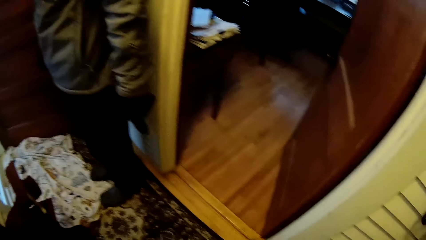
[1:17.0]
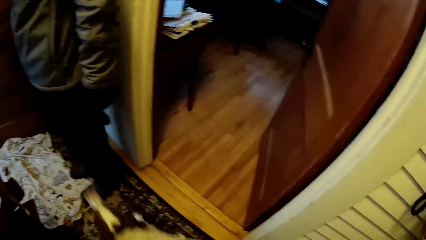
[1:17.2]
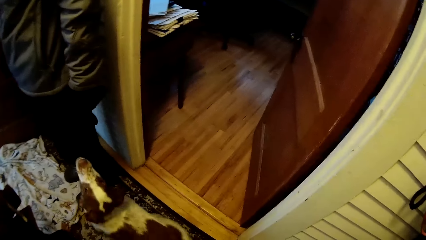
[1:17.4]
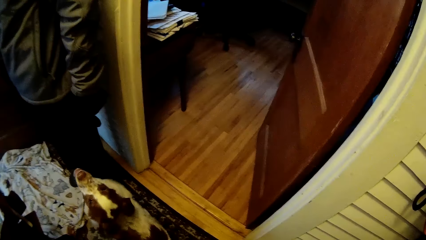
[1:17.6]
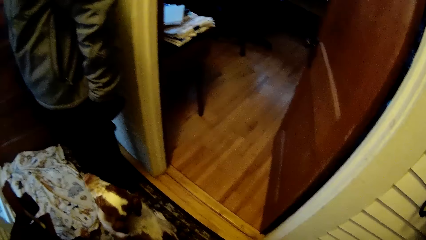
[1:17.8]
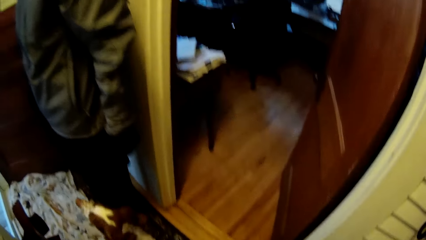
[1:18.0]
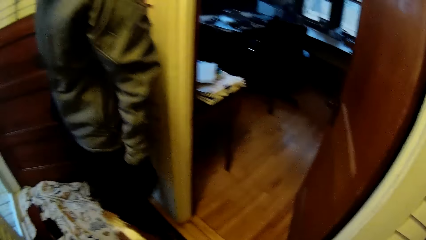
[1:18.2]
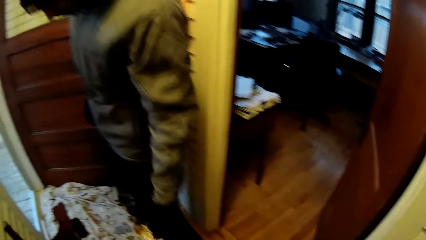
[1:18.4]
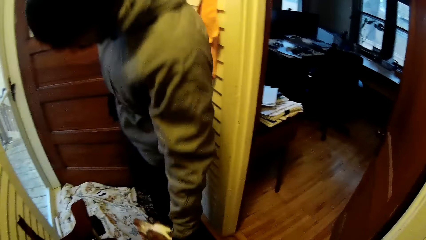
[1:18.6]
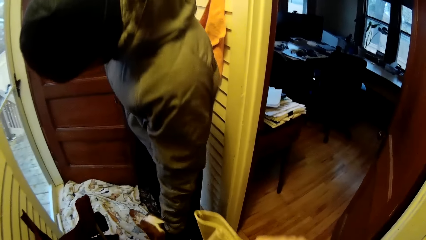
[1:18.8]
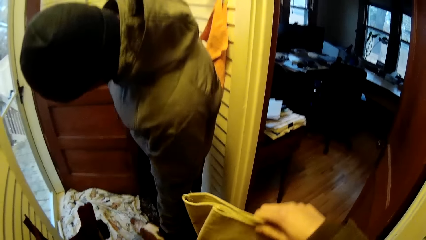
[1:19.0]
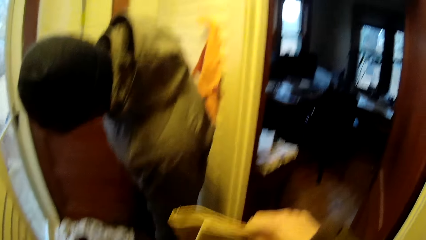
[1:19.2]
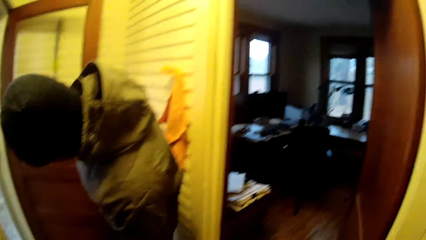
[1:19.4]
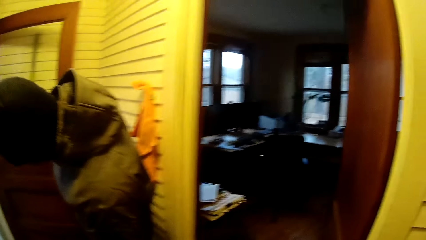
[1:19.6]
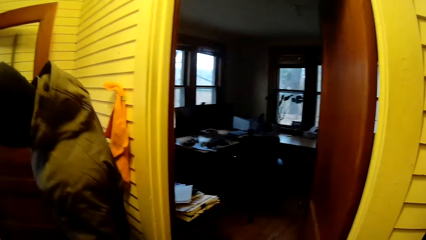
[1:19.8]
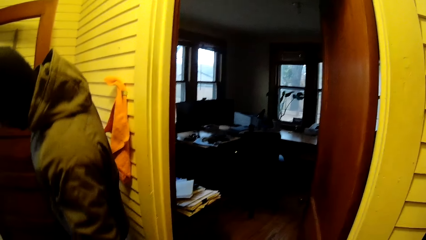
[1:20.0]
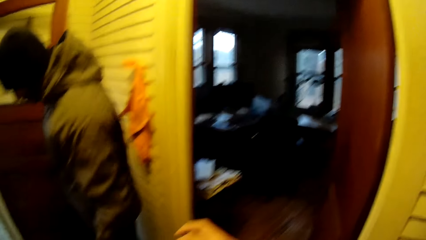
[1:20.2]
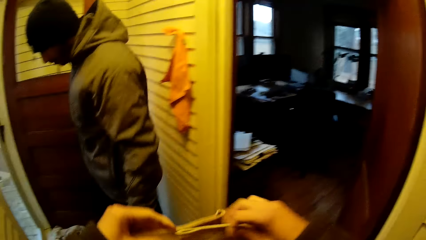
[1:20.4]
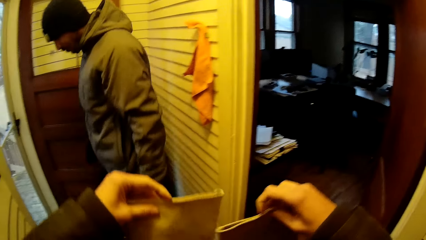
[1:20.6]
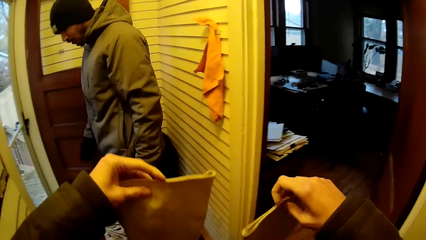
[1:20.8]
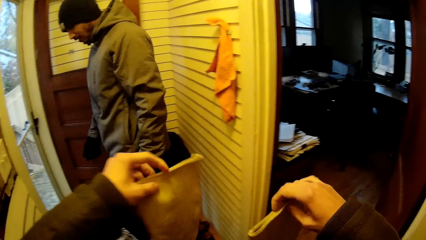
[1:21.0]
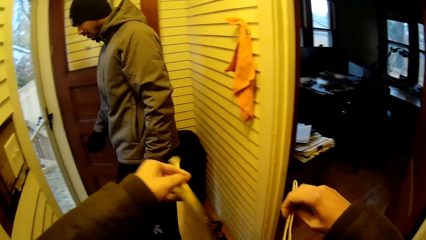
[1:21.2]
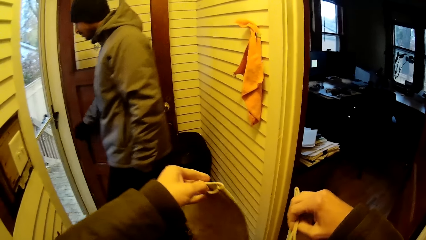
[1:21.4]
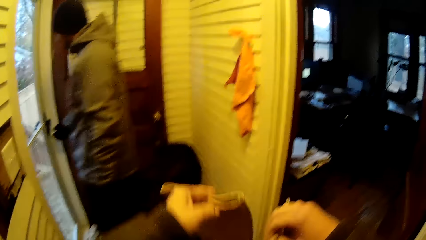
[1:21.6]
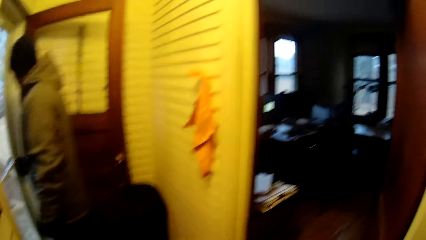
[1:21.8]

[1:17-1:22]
A man touches a dog. The camera wearer separates the pair of gloves. The man walks out of the door.

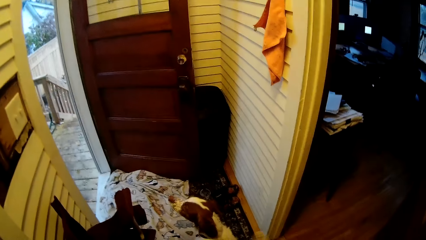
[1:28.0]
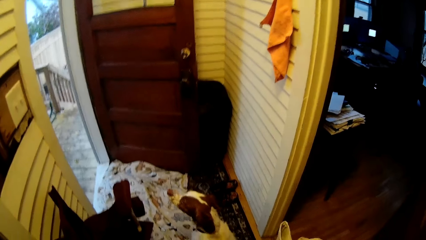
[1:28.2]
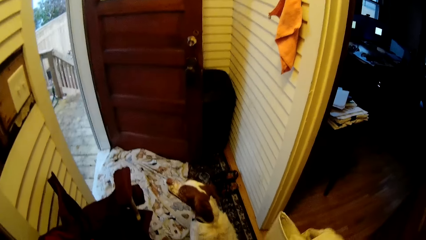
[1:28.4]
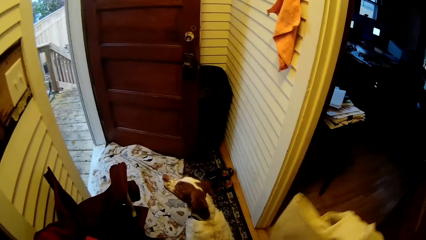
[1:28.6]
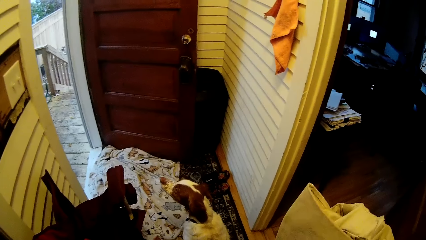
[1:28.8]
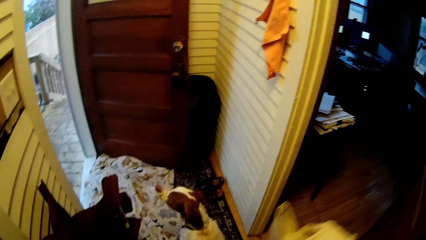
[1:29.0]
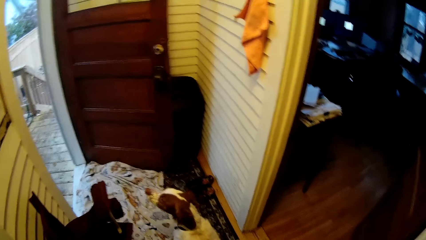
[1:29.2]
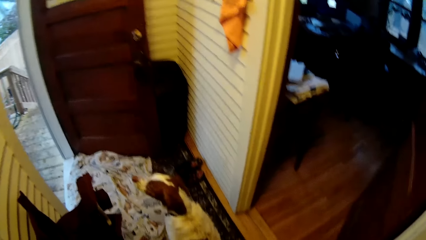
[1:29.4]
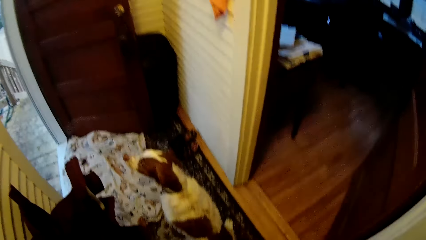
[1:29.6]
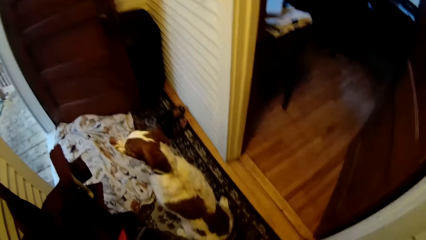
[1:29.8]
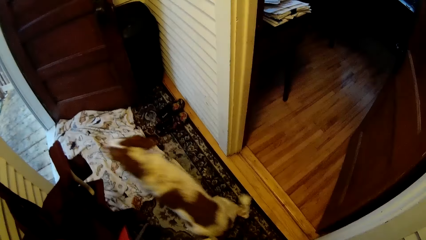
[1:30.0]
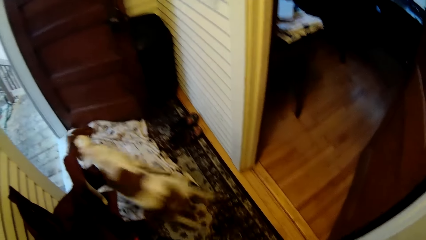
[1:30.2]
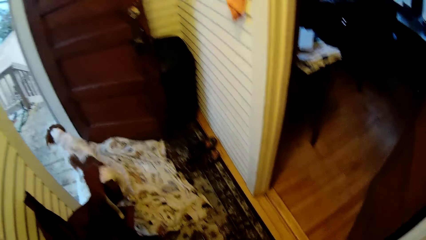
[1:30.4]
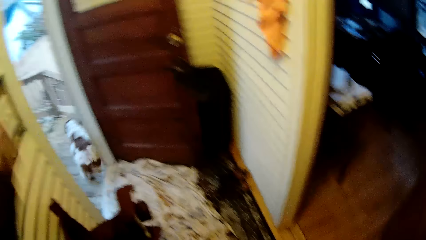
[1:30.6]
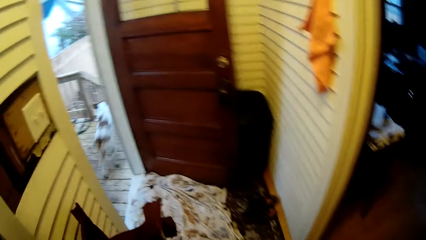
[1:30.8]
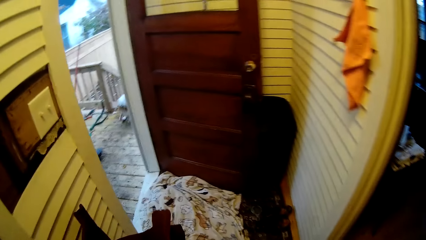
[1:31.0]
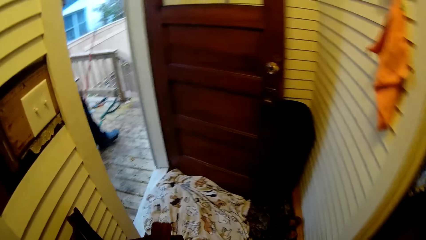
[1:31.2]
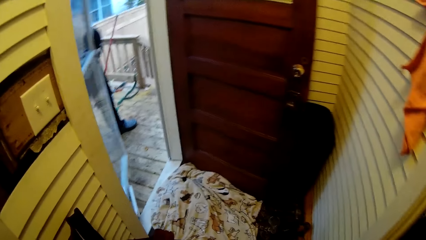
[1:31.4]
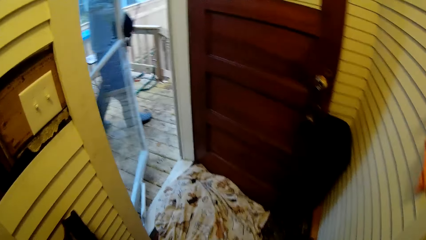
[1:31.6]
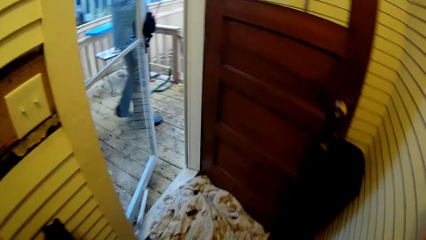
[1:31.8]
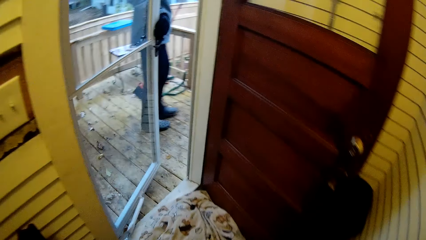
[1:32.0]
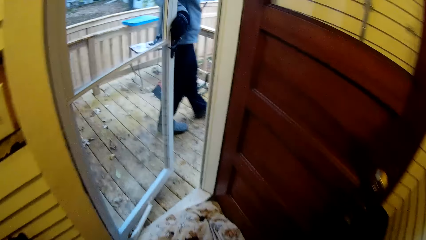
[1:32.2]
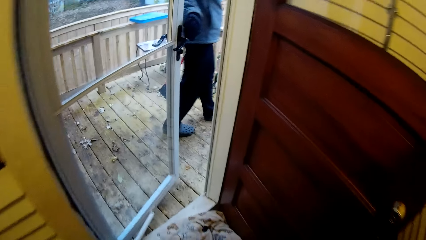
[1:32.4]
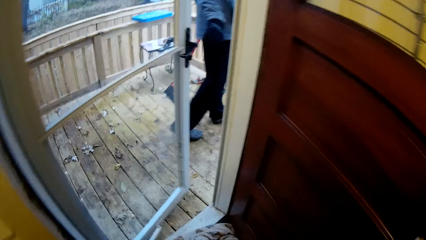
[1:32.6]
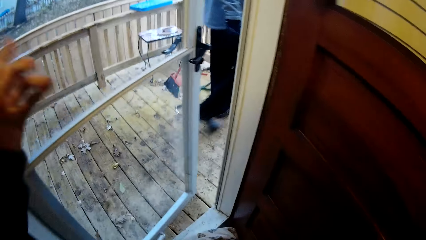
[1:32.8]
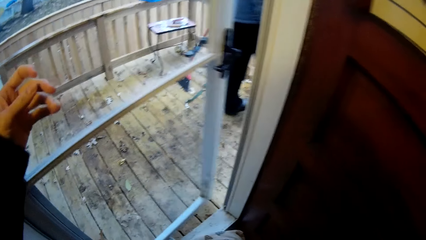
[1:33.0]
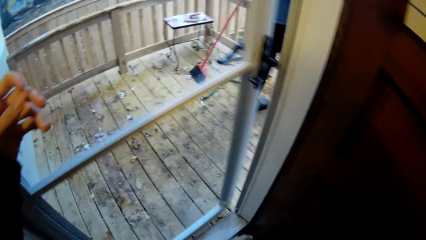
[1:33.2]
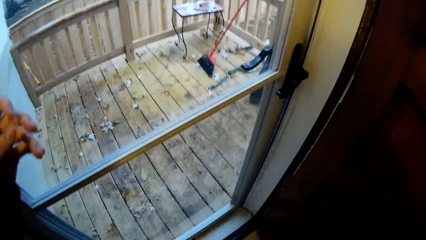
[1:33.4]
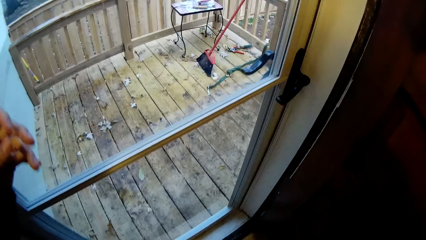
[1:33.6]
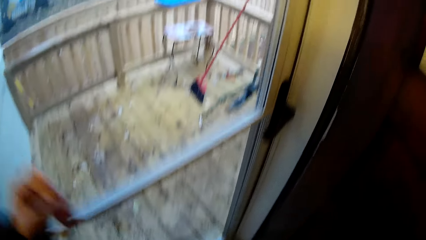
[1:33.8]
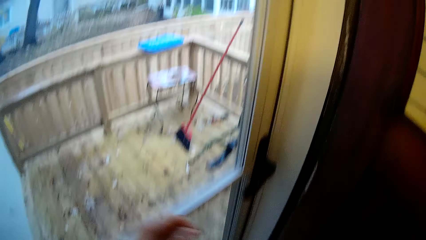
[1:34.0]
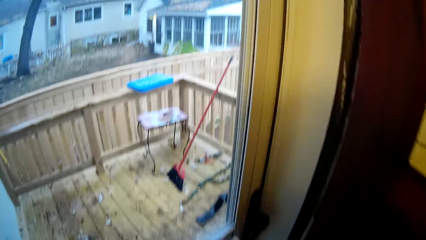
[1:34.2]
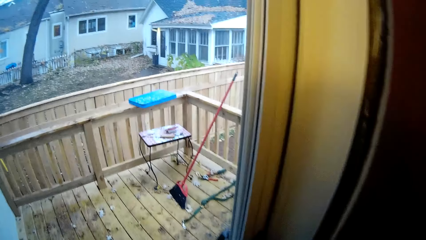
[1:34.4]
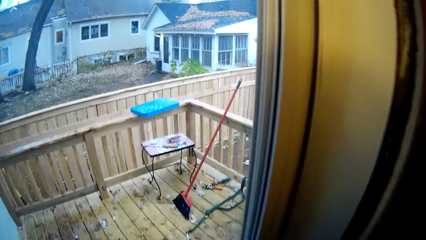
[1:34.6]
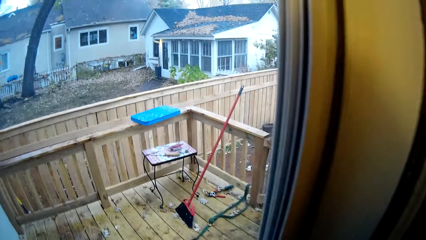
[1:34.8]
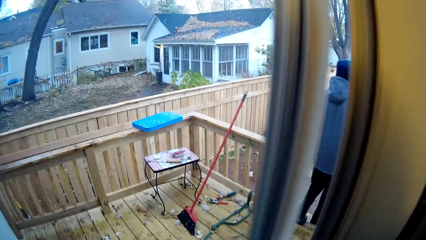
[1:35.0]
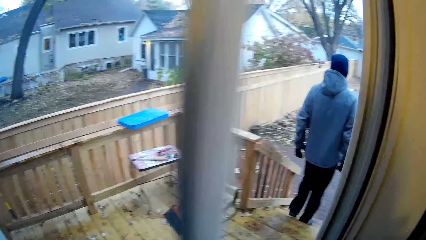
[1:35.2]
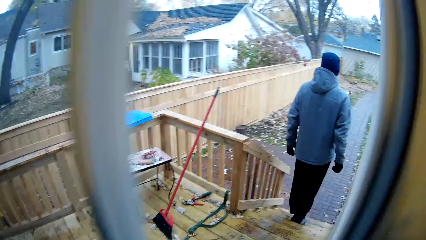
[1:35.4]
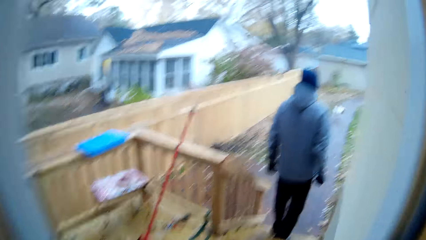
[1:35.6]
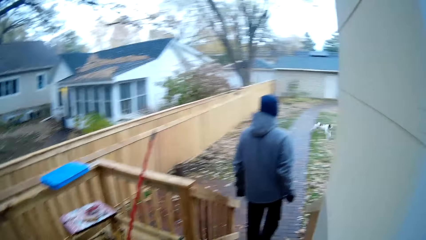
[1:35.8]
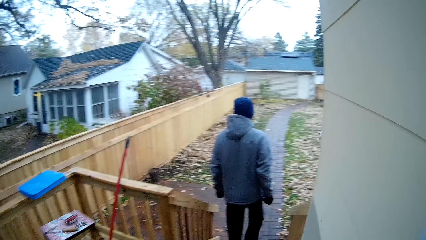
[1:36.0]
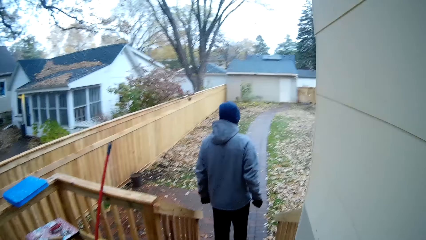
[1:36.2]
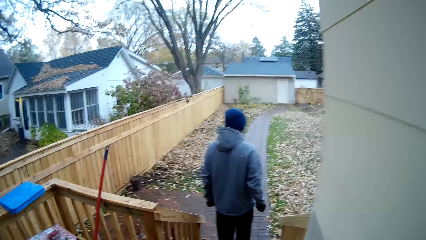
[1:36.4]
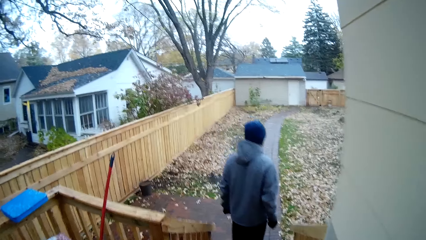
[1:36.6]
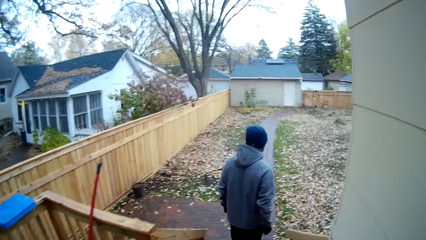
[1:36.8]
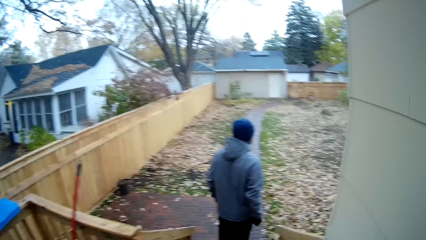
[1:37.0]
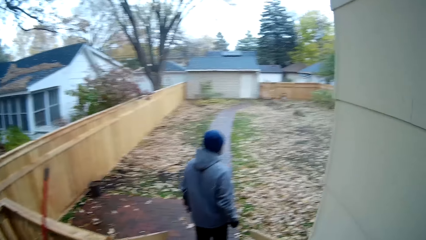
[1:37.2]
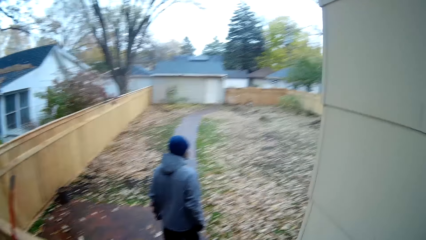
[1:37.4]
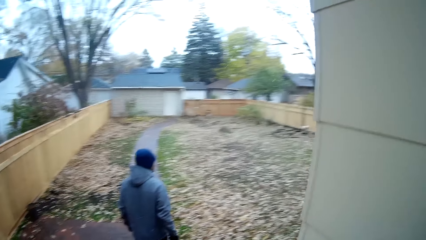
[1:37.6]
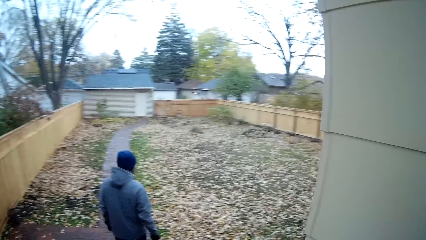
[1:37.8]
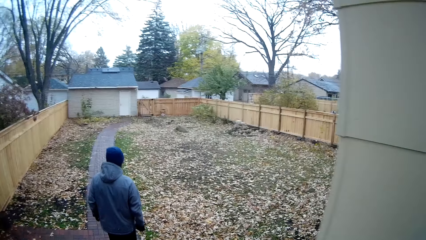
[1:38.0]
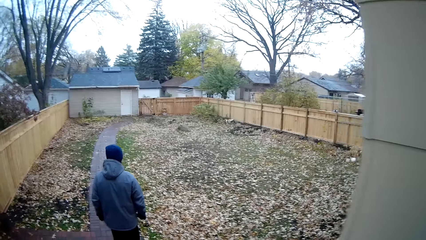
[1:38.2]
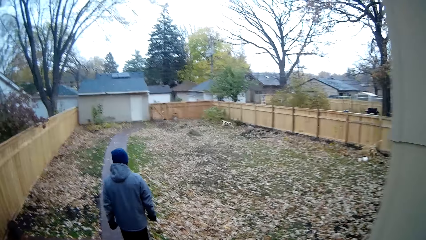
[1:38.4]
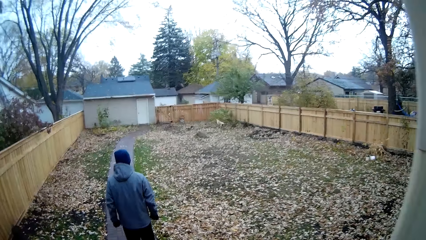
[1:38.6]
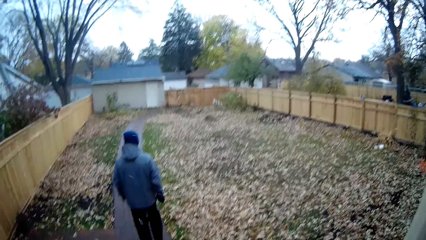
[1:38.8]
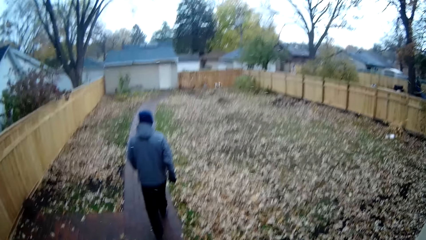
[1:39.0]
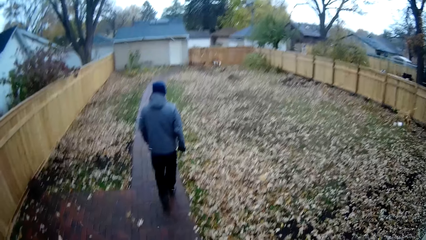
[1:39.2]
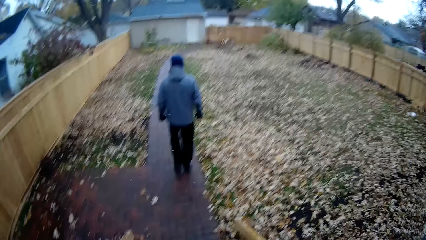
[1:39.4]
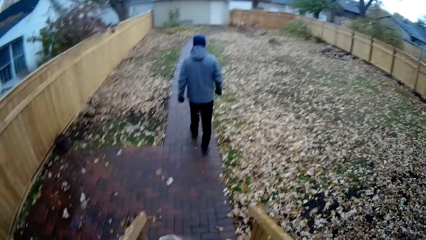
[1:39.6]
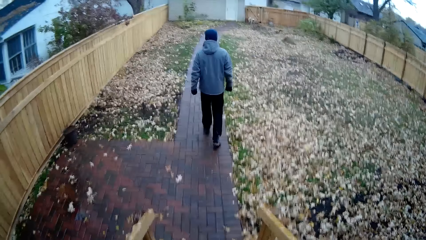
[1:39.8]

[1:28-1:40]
A dog jumps out of the door. The camera wearer wears a glove on his left hand. He opens the door with his left hand. A man walks down the stairs. The dog runs around the lawn. The camera wearer walks out of the door. He walks down the stairs.
